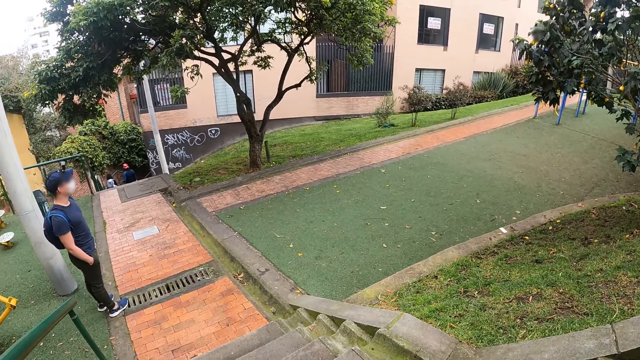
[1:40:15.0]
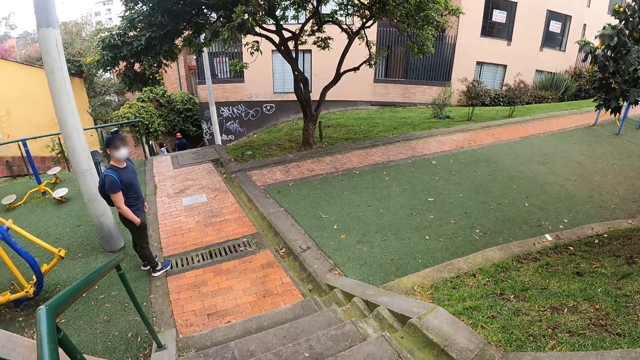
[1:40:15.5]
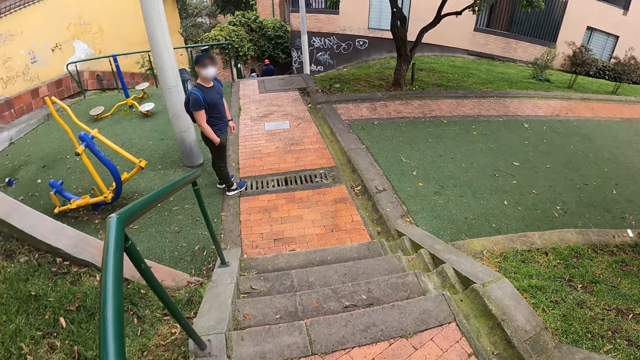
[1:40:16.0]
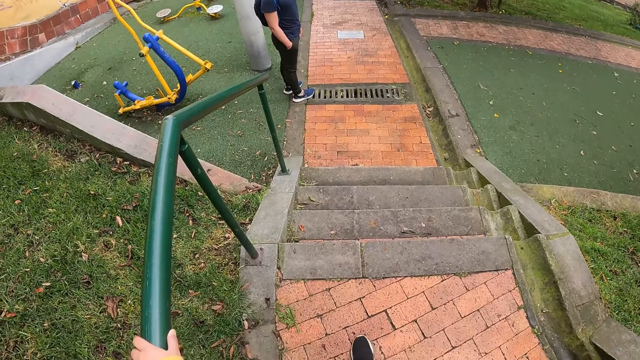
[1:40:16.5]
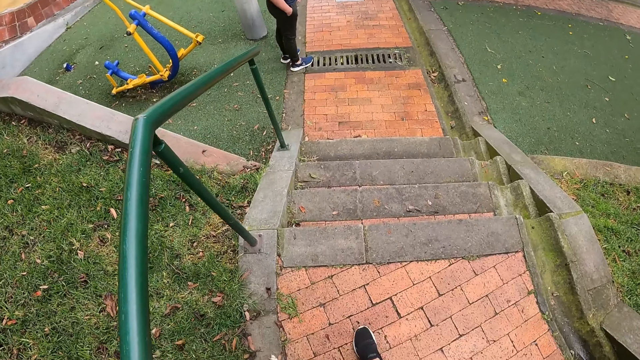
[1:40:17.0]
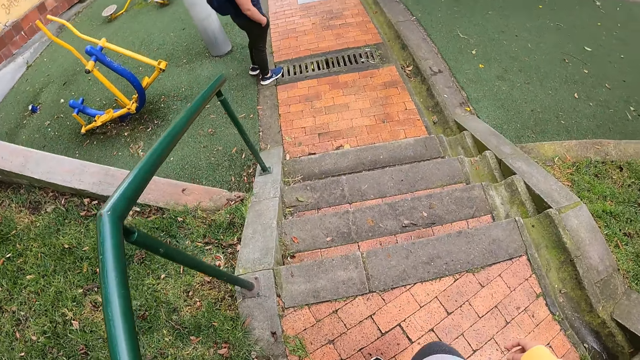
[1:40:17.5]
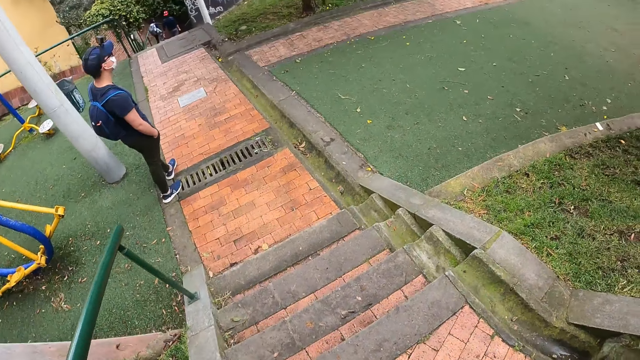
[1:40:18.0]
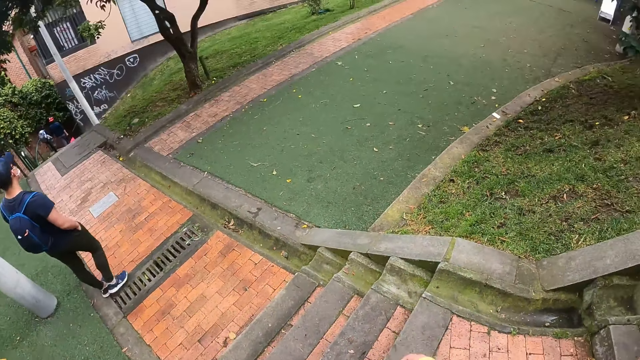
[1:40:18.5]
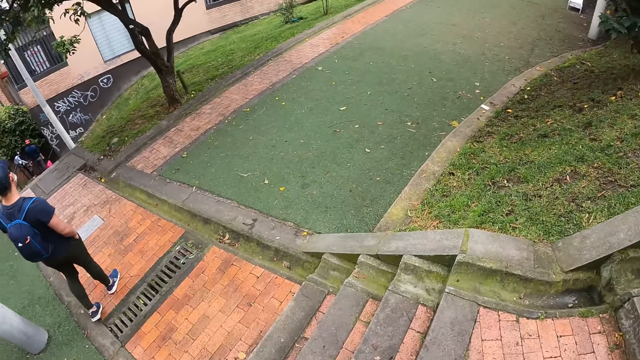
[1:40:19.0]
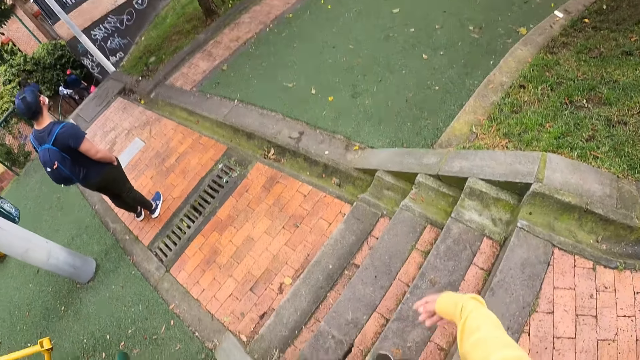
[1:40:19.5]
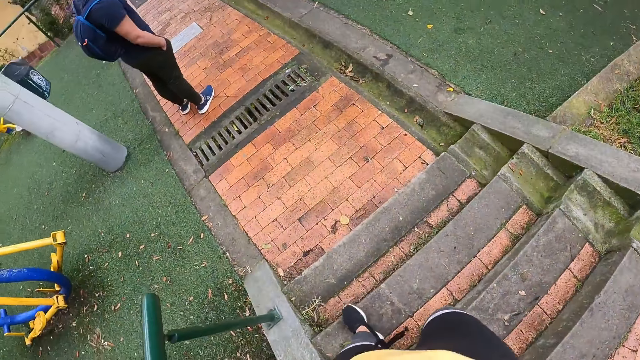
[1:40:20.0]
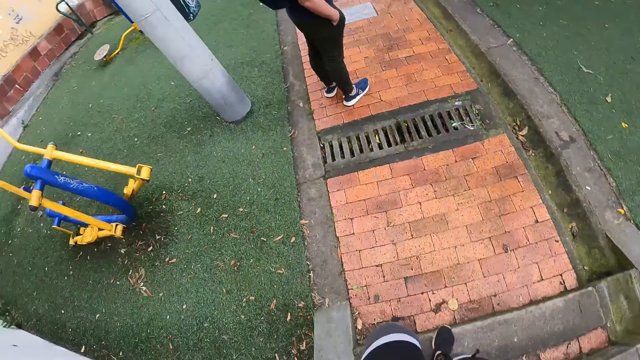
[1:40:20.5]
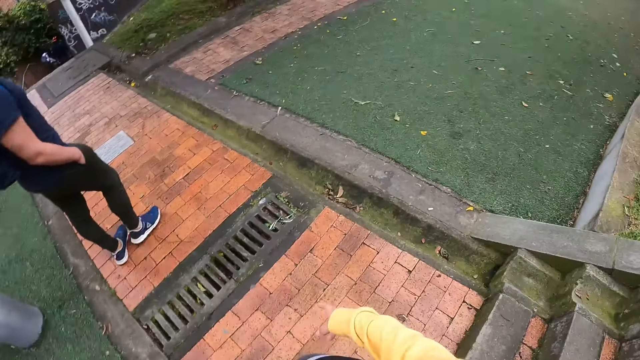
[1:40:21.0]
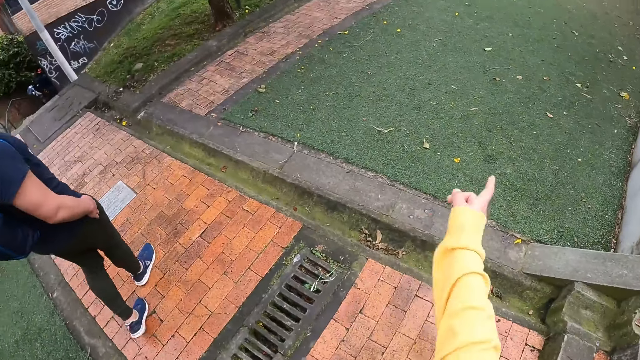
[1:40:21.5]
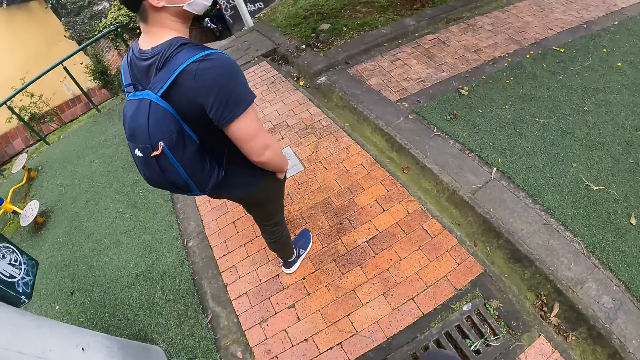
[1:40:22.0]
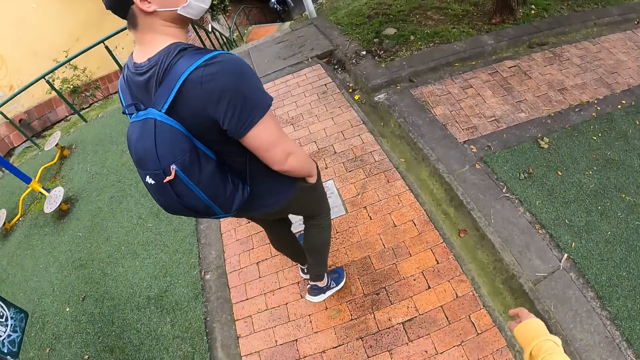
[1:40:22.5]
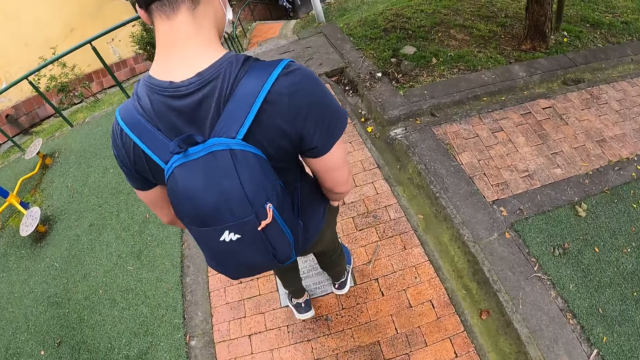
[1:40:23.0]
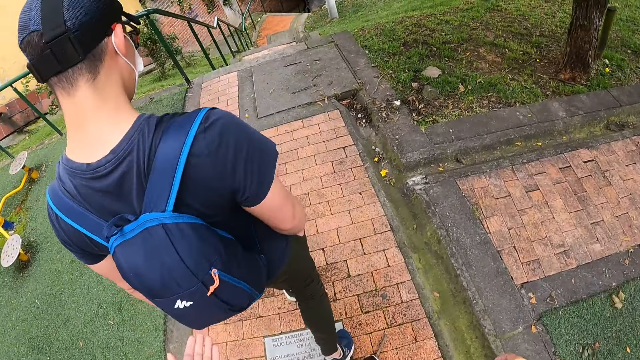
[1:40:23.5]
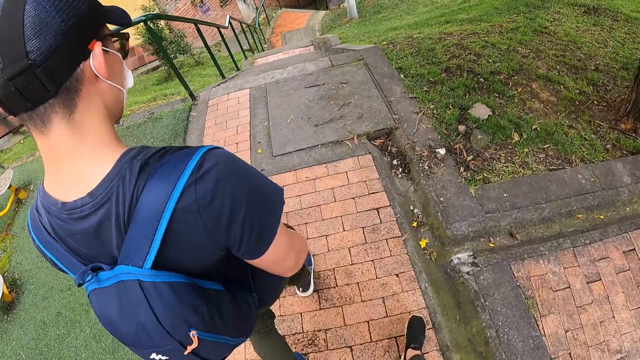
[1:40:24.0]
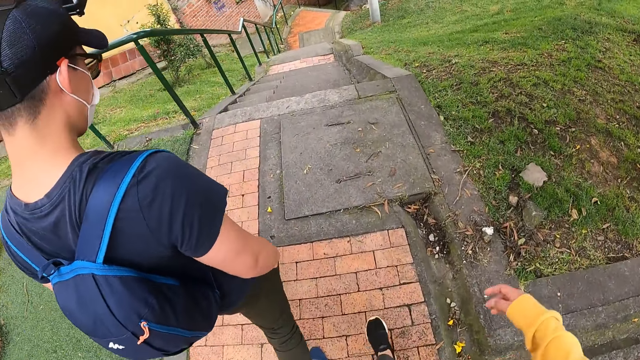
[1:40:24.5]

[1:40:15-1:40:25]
The camera wearer holds a guard rail with her left hand. She walks down a staircase. She points her right index finger to a field on her right. She interacts with the man.

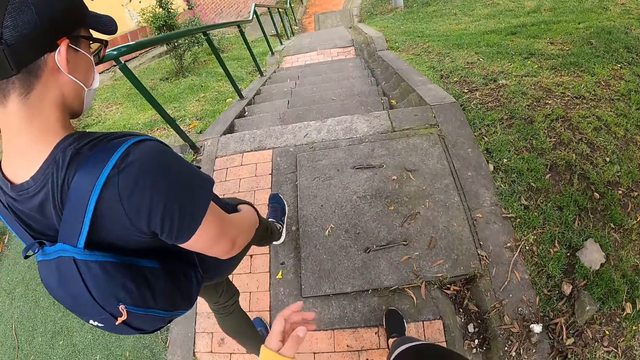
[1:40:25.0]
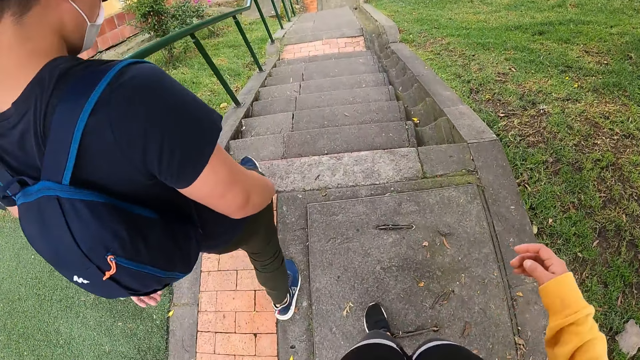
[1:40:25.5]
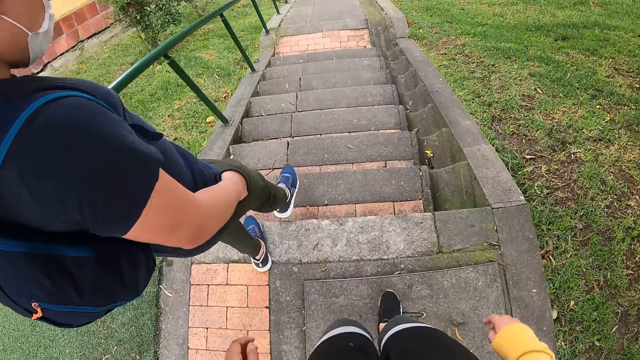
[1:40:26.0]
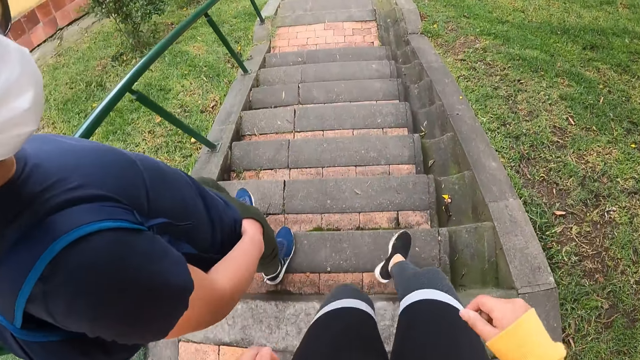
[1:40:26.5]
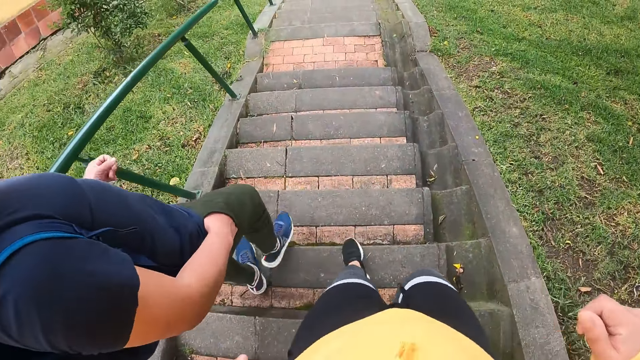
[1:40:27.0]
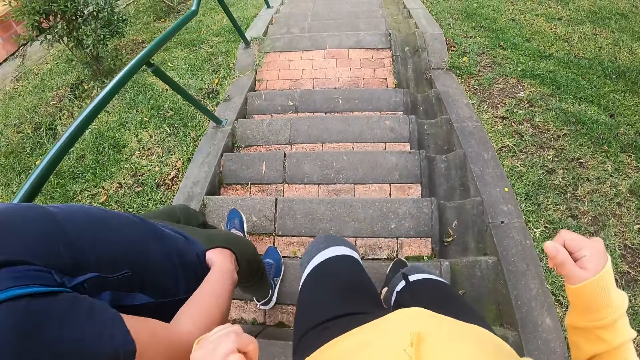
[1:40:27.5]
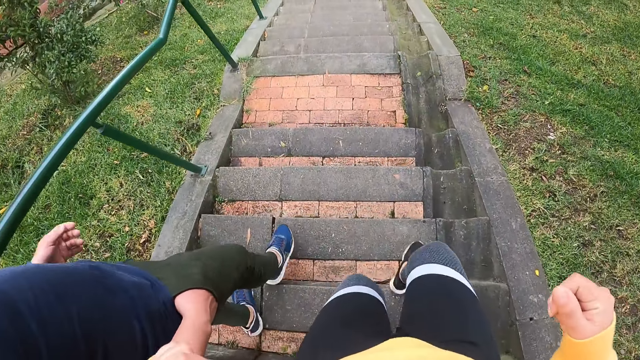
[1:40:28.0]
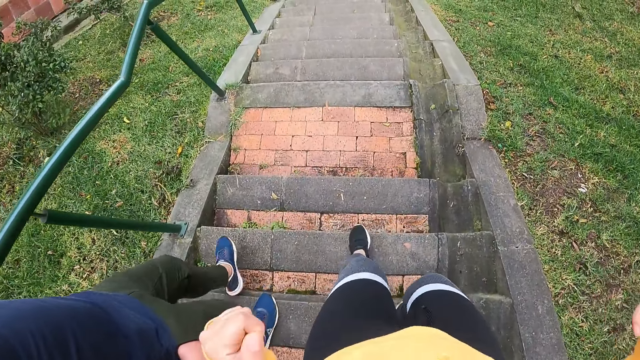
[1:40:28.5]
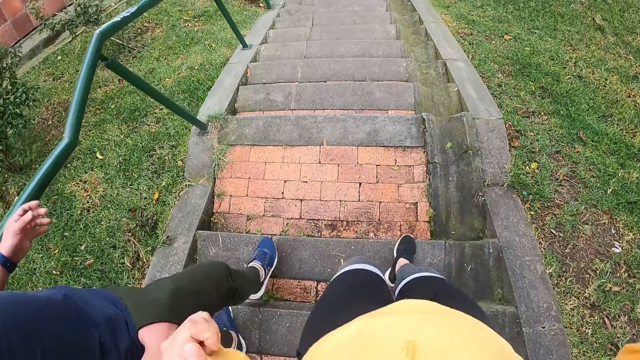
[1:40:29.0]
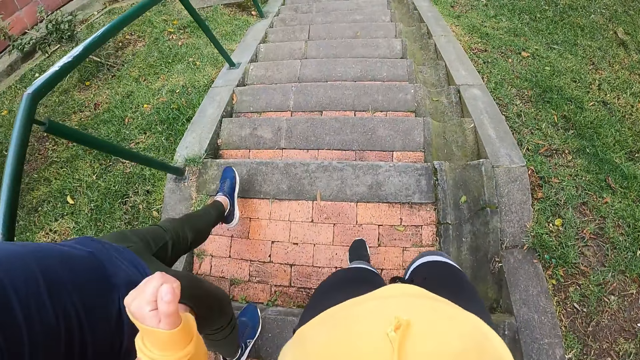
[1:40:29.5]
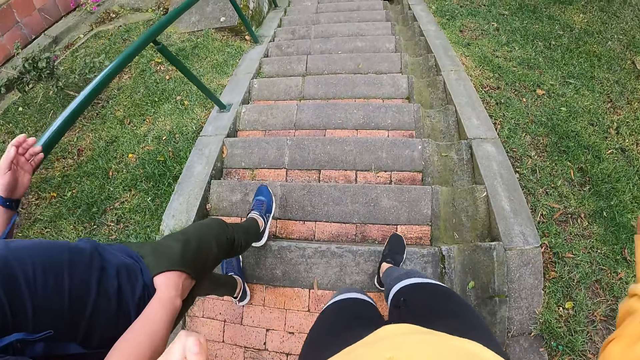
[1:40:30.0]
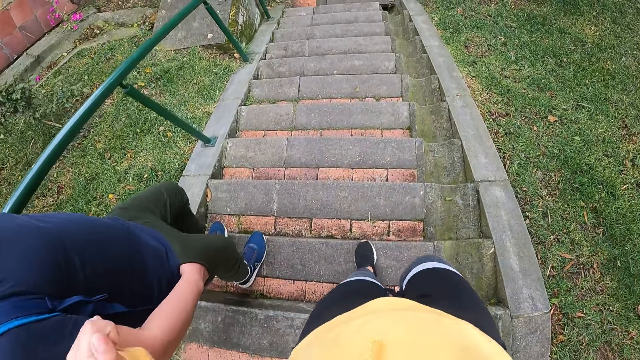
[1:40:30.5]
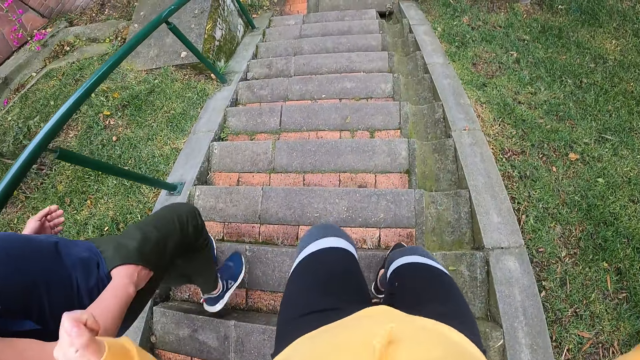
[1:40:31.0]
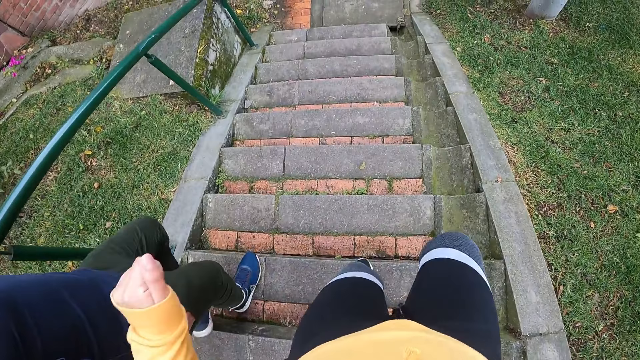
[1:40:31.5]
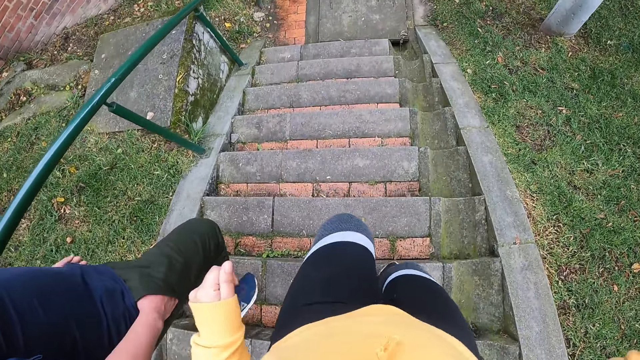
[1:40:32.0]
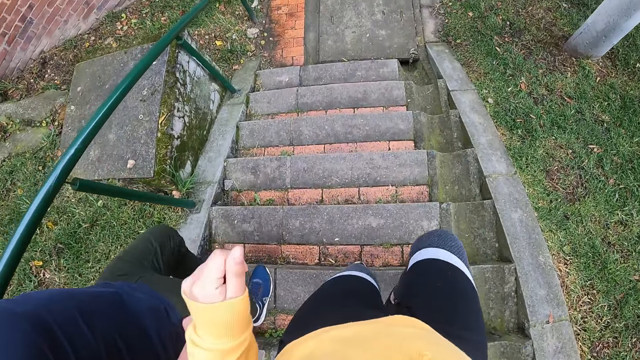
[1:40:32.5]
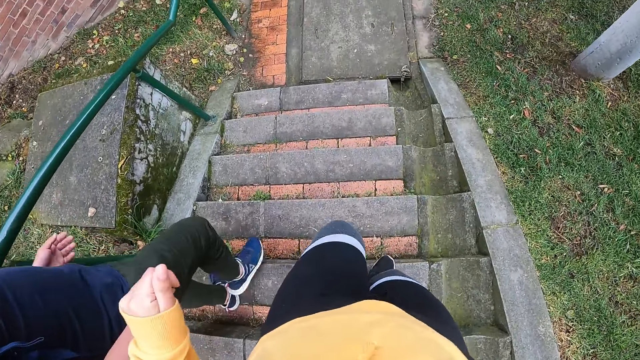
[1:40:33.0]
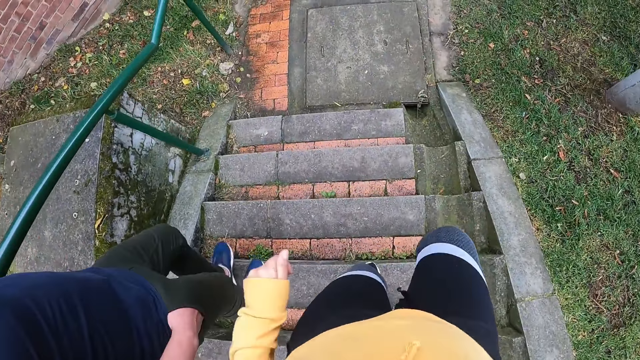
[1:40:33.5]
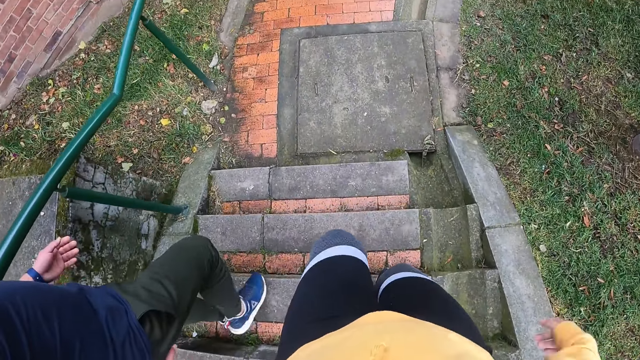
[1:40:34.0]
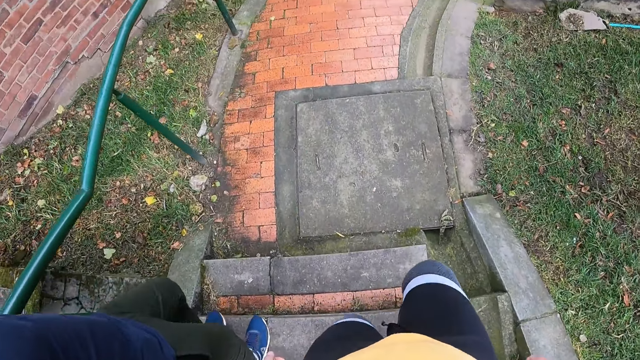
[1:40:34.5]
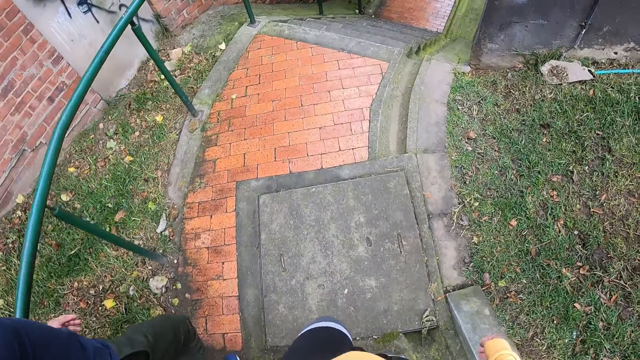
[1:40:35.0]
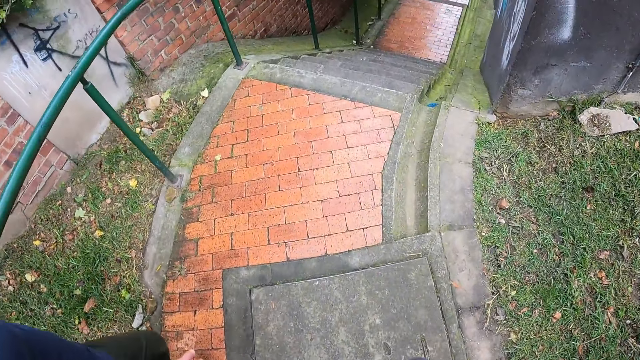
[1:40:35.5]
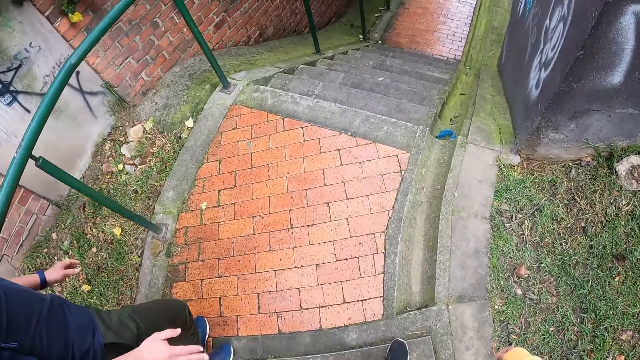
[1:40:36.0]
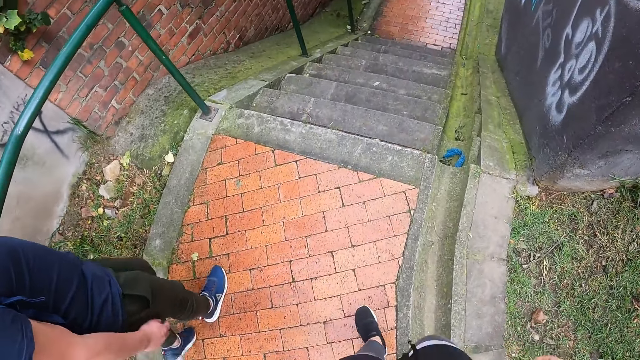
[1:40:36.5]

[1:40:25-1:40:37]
The man walks down a staircase. The camera wearer walks on a staircase. They walk down the staircase. The man walks down the staircase. The camera wearer walks down the staircase.
